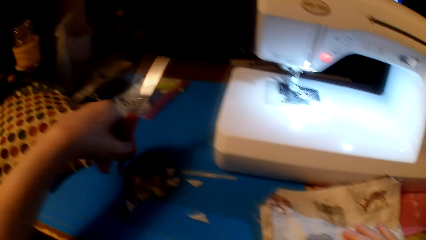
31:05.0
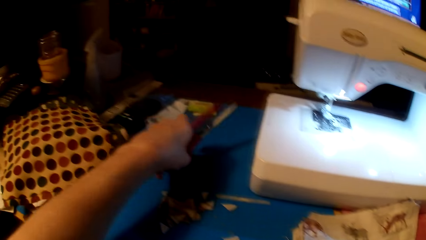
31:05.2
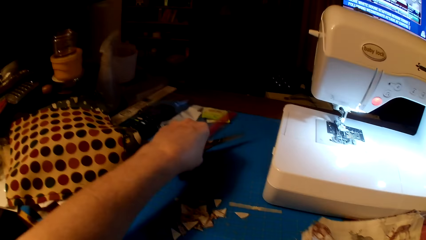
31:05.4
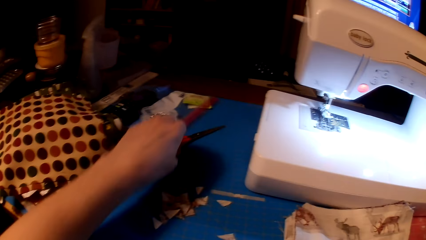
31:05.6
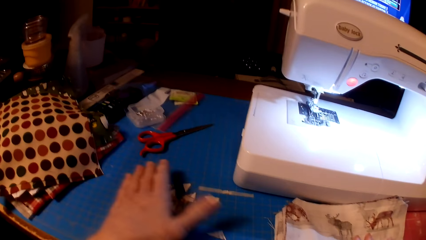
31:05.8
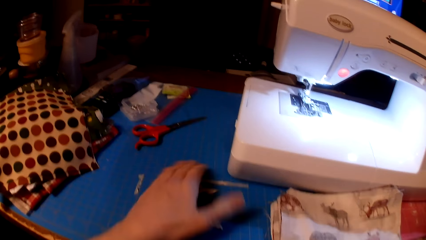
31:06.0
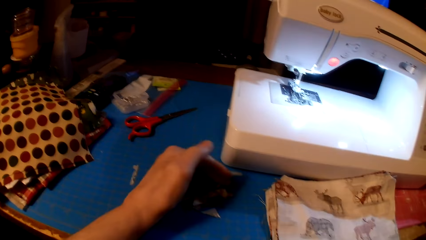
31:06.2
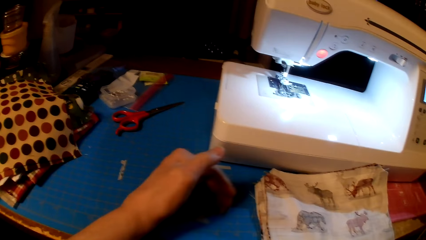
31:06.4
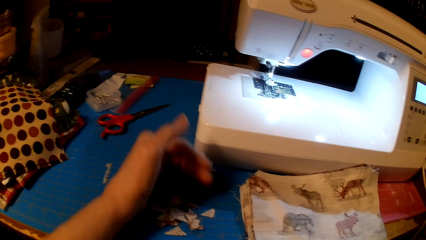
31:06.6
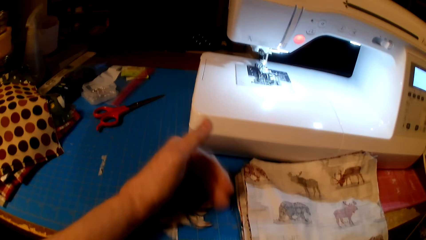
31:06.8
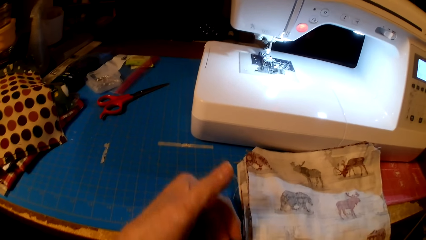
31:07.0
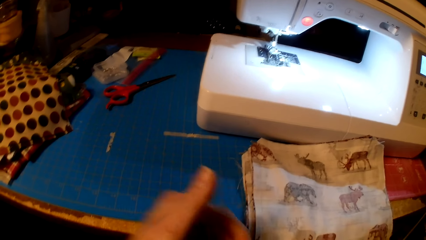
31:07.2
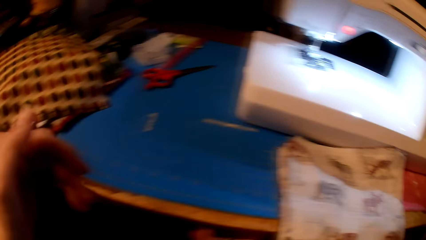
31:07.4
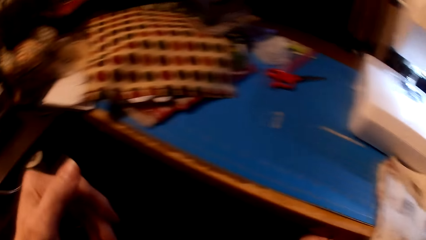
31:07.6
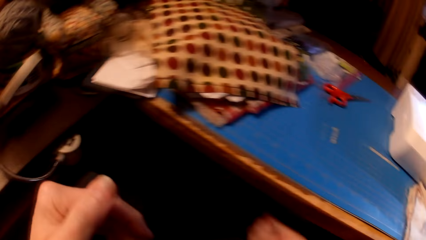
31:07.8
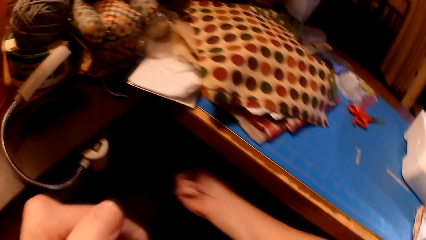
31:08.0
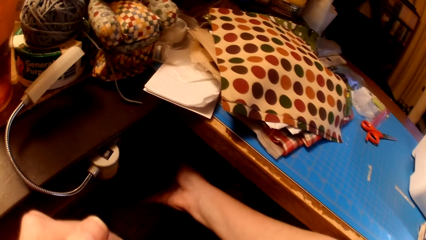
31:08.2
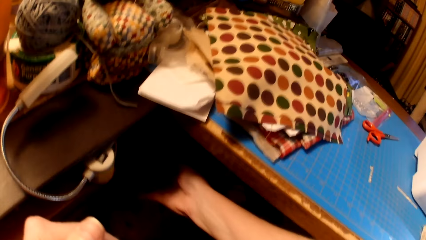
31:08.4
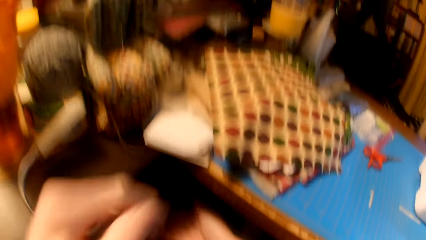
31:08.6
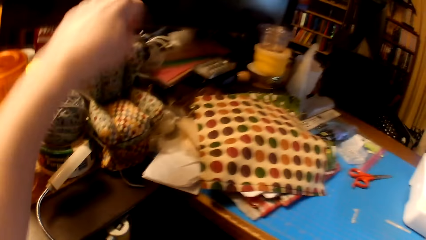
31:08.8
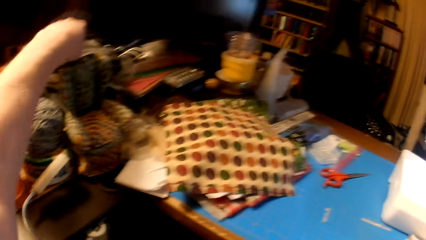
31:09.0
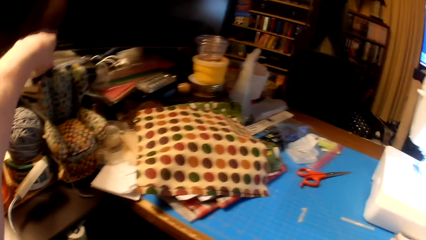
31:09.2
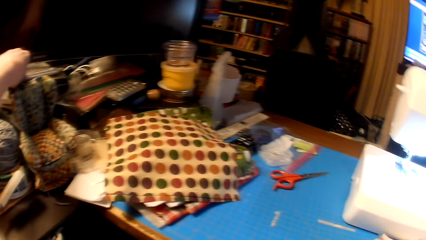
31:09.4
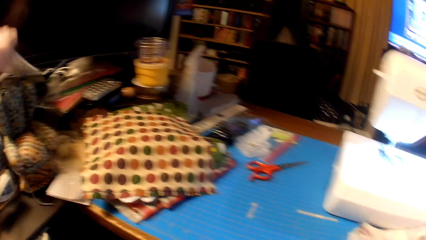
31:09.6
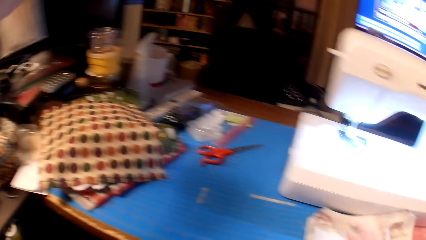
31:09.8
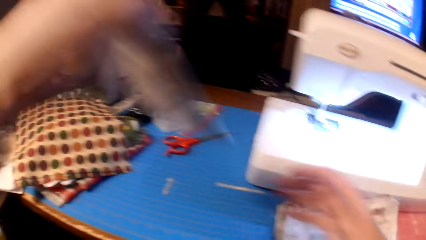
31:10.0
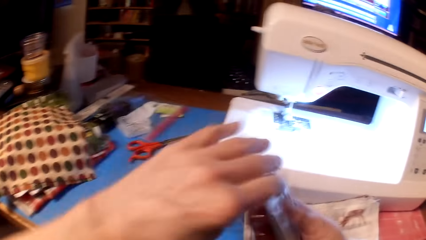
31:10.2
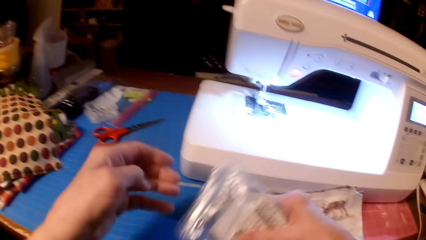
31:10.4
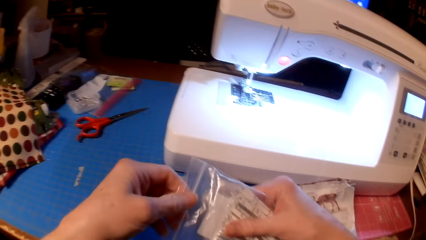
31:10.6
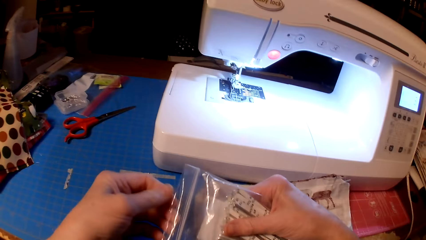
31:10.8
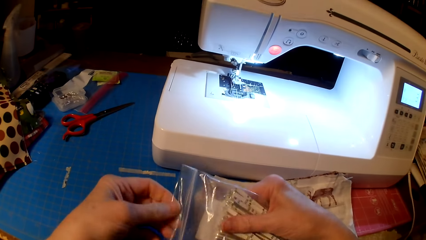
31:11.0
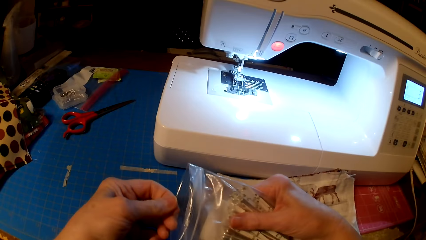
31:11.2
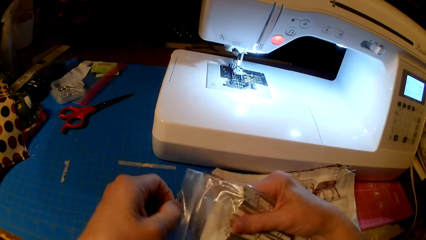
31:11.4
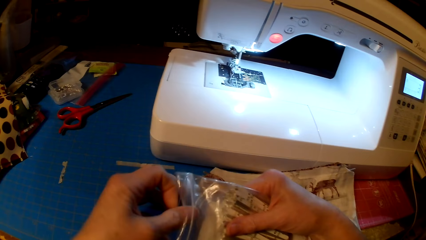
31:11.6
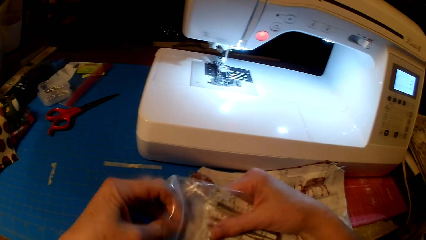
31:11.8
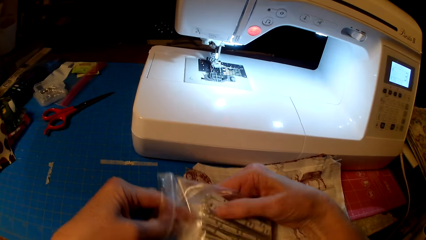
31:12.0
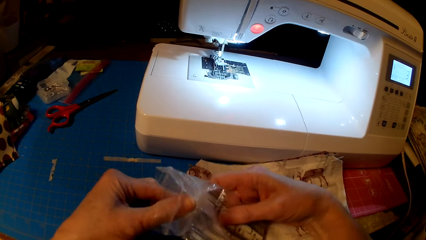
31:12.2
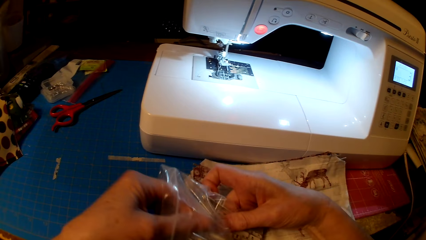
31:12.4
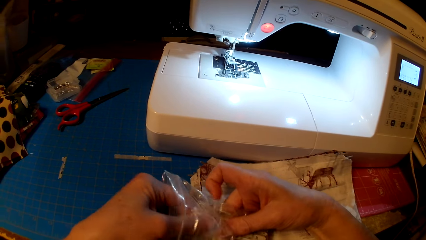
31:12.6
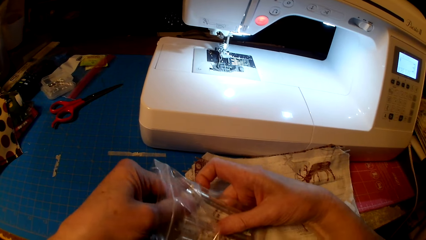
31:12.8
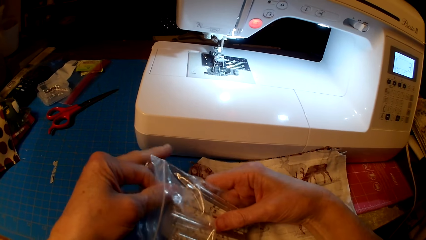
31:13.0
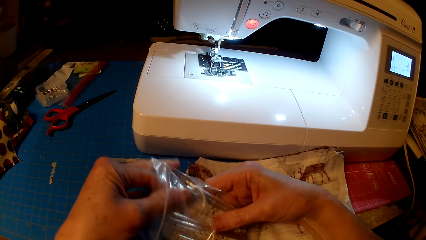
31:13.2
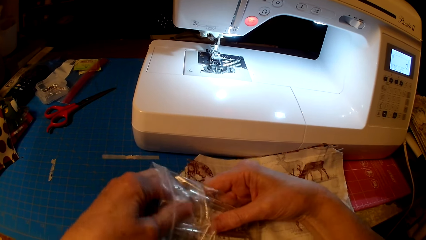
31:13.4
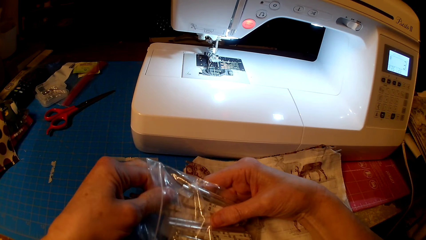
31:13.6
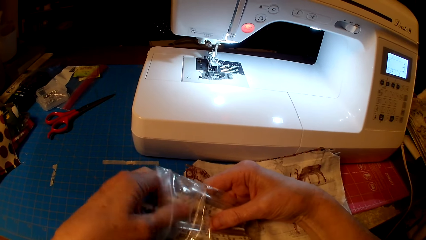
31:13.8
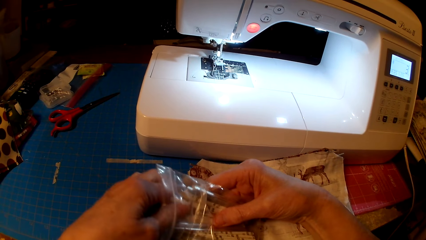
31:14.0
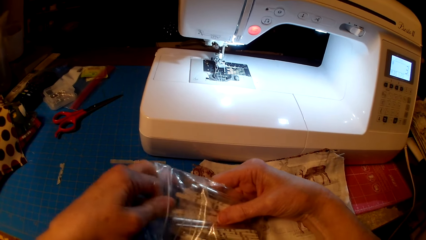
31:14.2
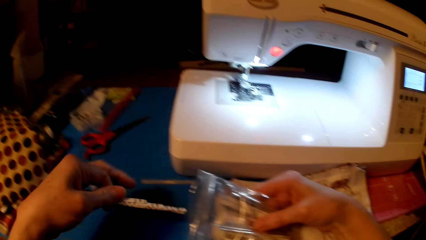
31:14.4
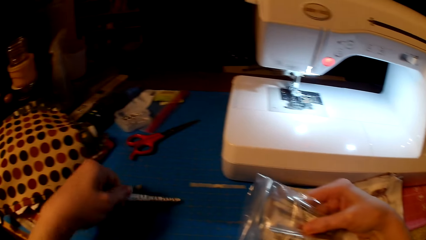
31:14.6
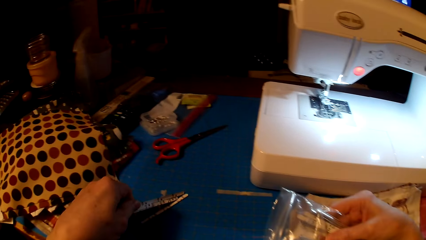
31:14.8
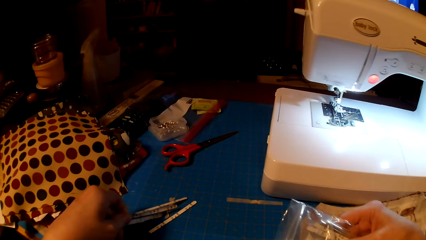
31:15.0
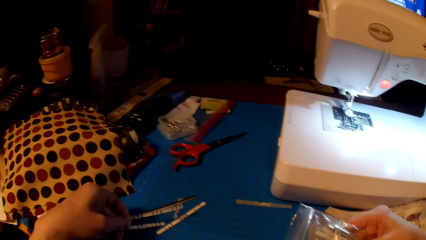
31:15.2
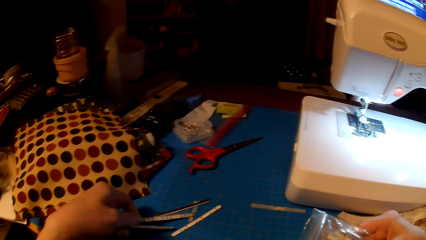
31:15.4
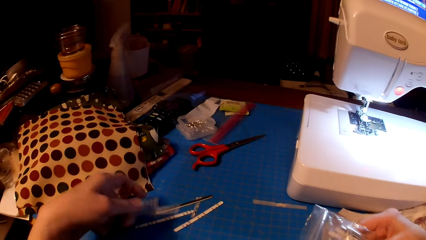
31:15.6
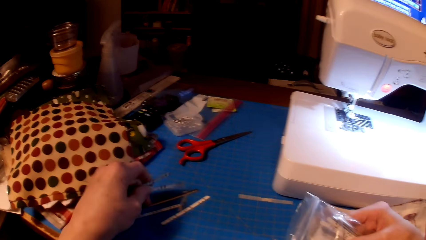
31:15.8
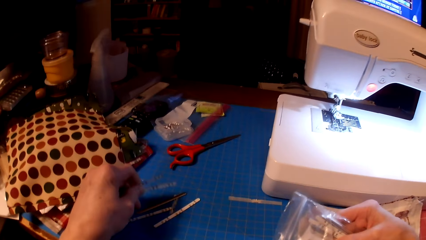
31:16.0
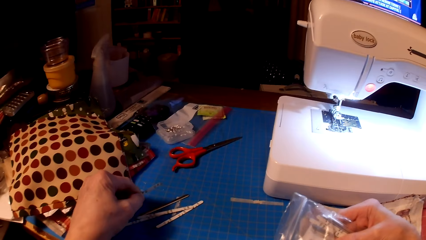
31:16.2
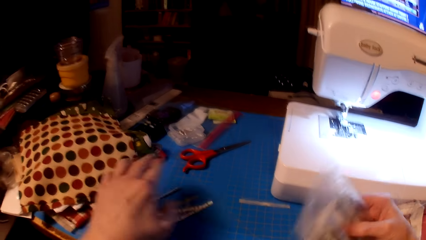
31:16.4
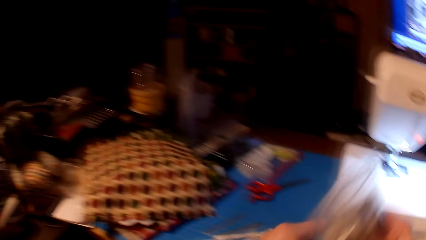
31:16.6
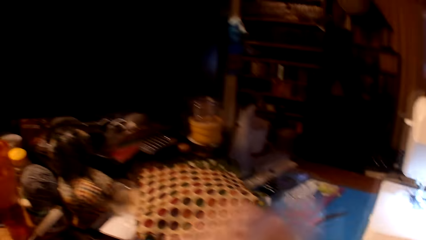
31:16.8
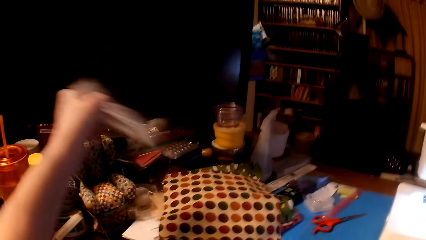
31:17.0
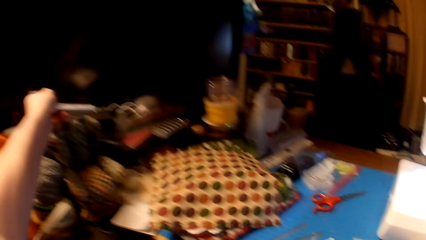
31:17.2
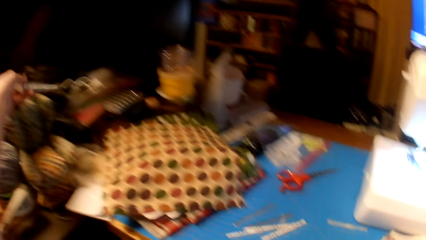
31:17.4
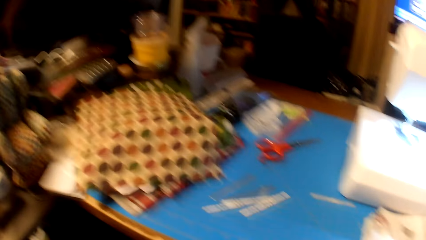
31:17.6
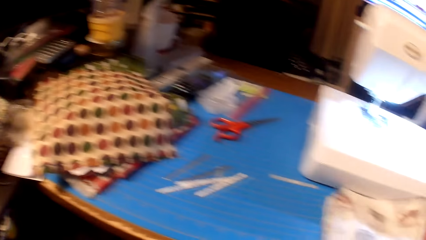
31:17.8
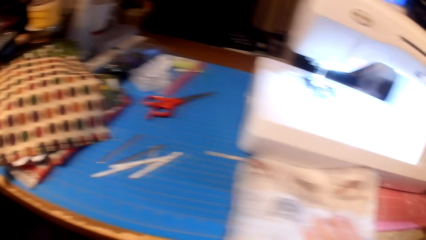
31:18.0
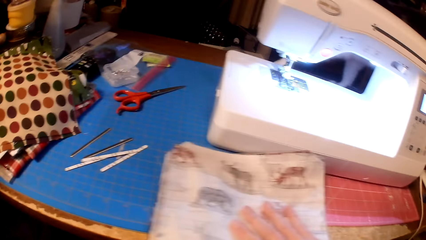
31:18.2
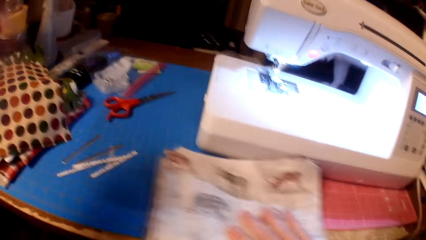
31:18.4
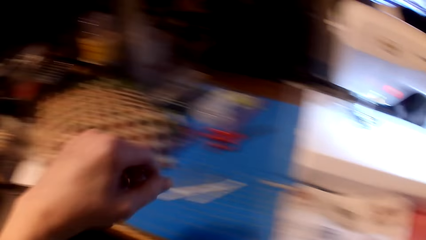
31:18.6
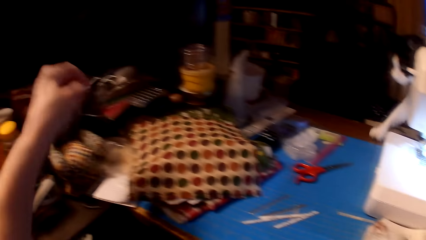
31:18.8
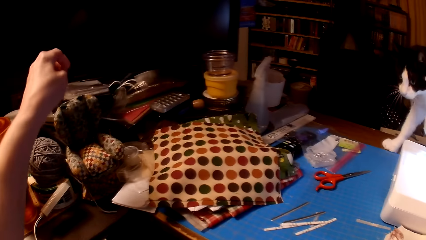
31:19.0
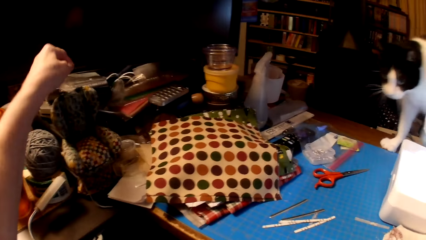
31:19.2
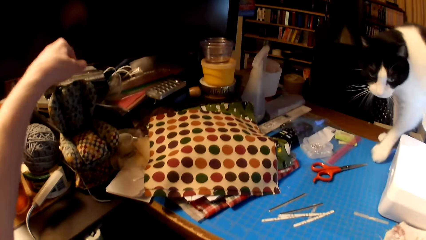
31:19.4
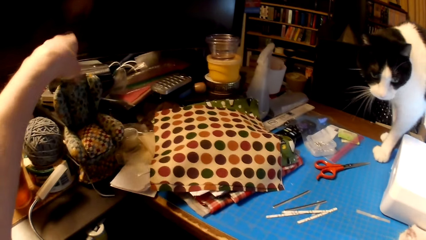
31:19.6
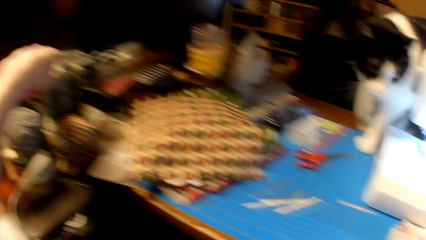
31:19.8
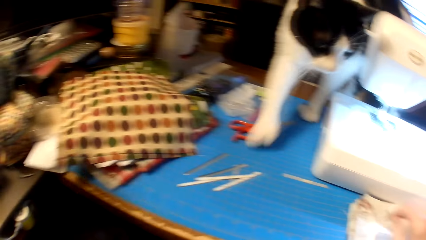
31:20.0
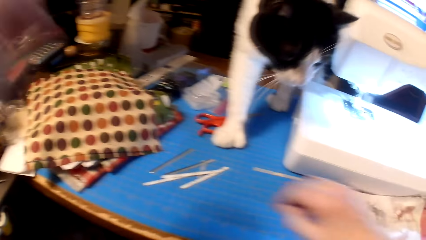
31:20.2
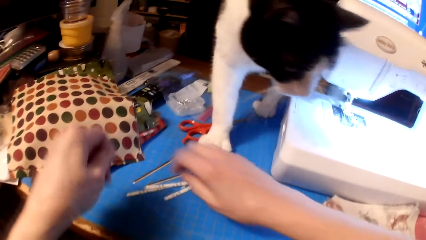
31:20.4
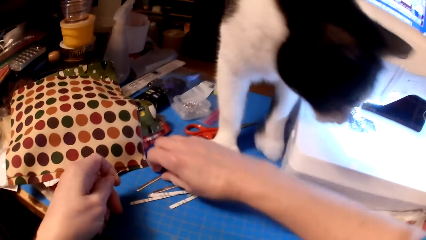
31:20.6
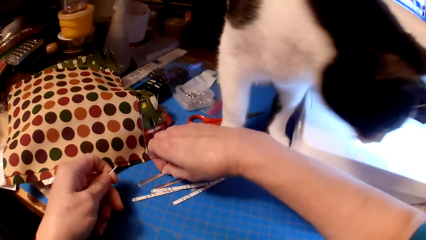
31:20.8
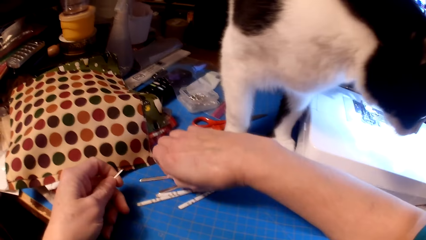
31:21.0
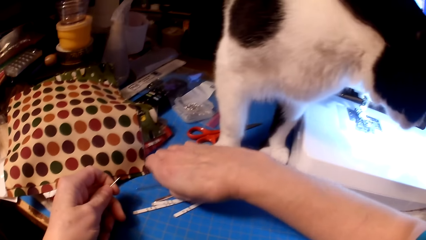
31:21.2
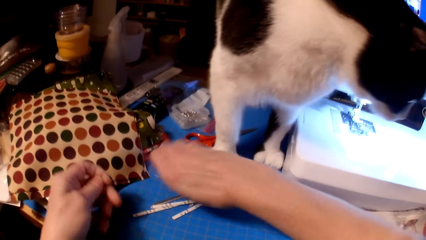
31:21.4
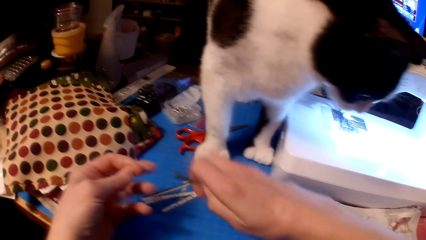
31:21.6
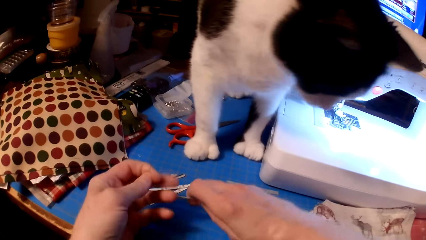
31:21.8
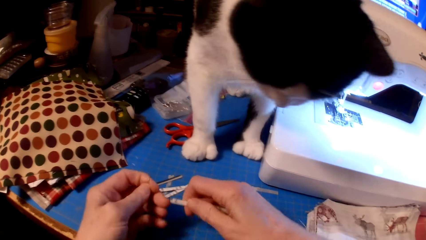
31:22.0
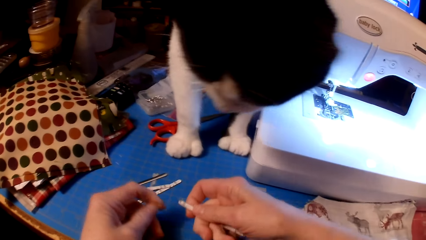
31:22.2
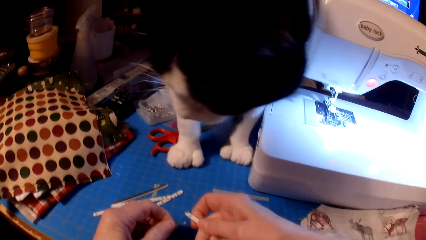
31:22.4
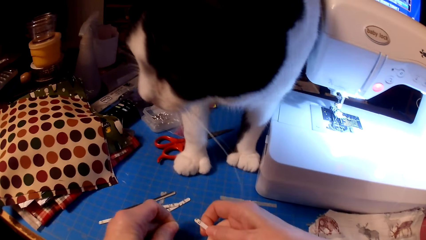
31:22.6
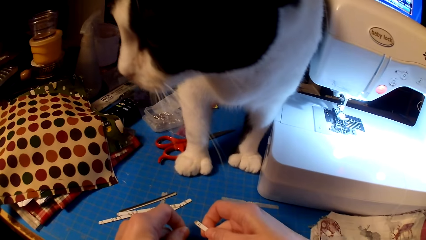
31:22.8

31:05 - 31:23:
The camera wearer puts the pair of scissors on the table. They pick the pieces of cloth from the table. They heap the cloth pieces. They throw the pieces of cloth away in the bin. They pick up a zip lock bag. They open the zip lock bag. They remove bridge strips. They put the bridge strips on the table. They put the zip lock bag aside. They pick up a needle. They move the pieces of cloth on the table. They pick up a bridge strip.
